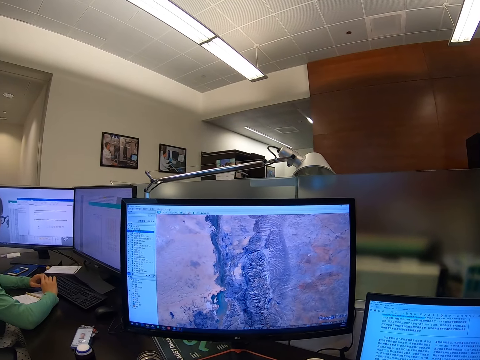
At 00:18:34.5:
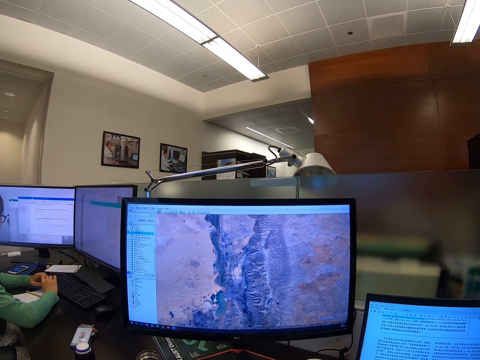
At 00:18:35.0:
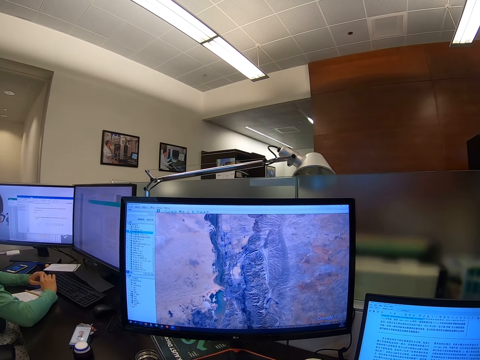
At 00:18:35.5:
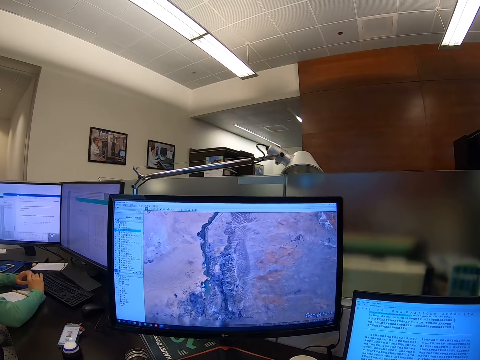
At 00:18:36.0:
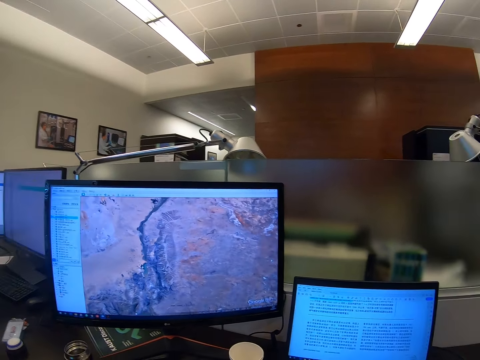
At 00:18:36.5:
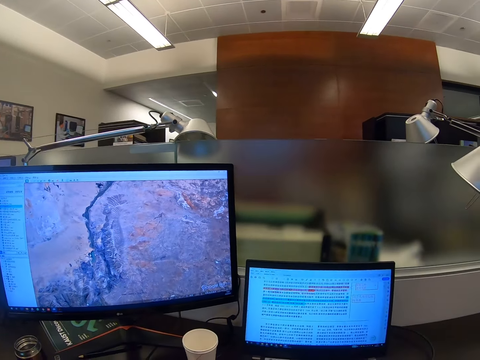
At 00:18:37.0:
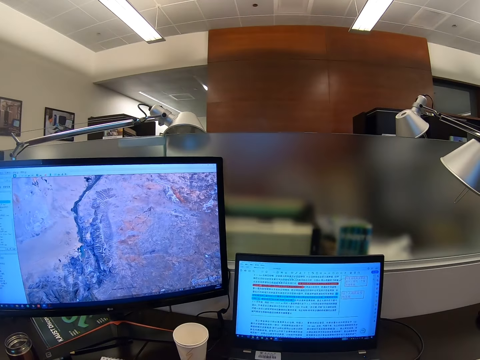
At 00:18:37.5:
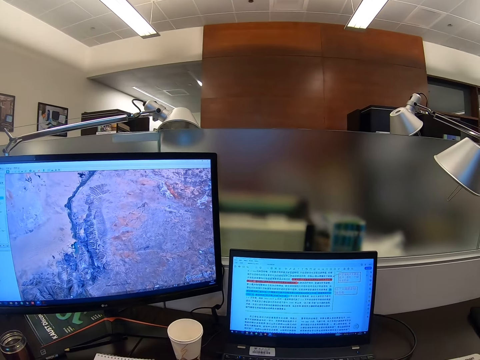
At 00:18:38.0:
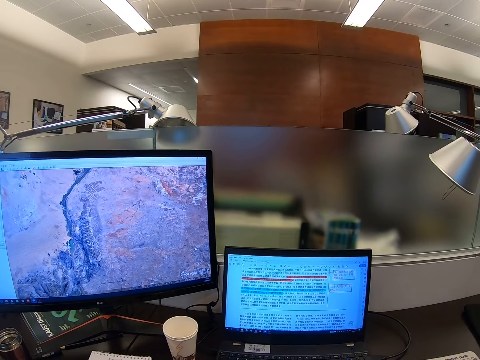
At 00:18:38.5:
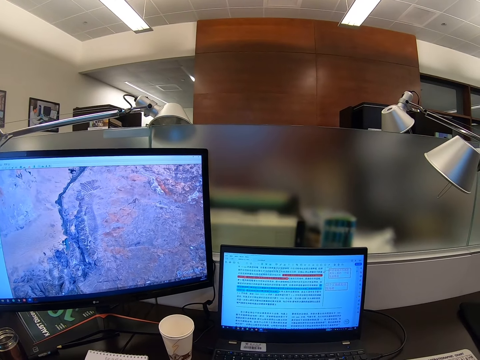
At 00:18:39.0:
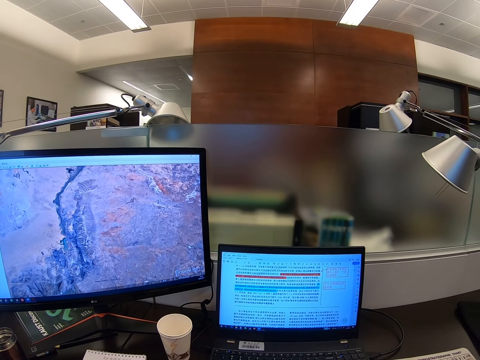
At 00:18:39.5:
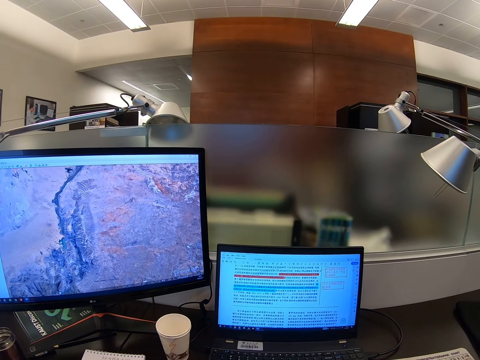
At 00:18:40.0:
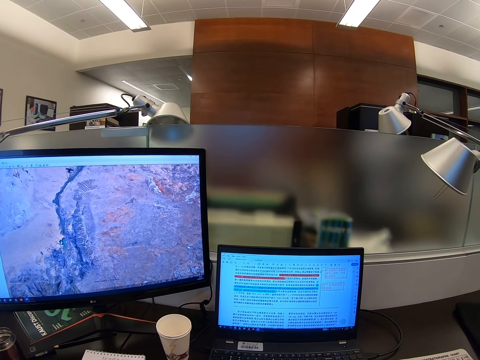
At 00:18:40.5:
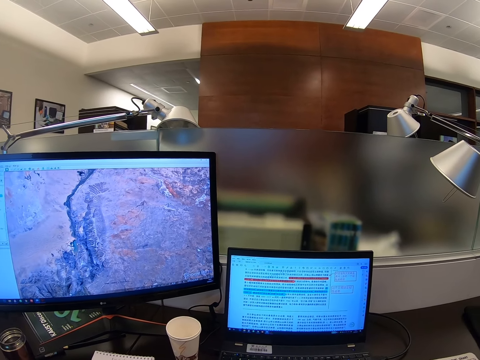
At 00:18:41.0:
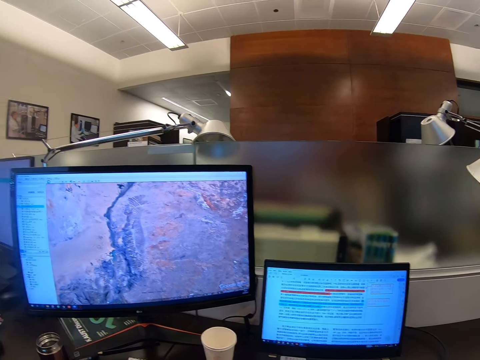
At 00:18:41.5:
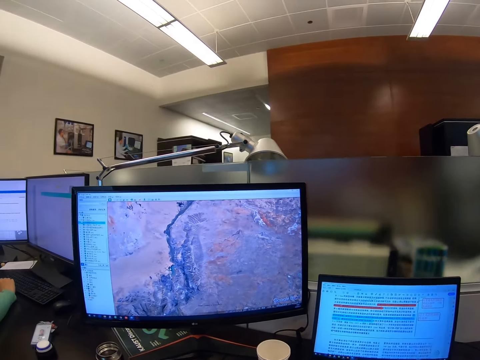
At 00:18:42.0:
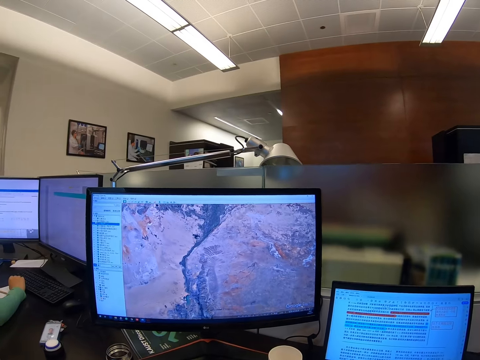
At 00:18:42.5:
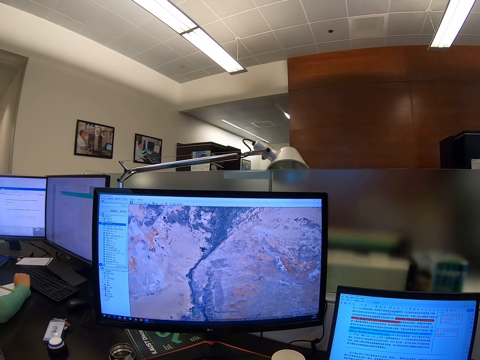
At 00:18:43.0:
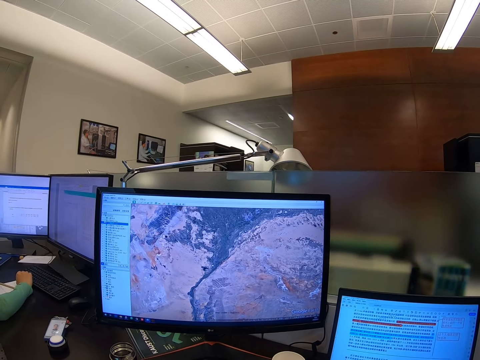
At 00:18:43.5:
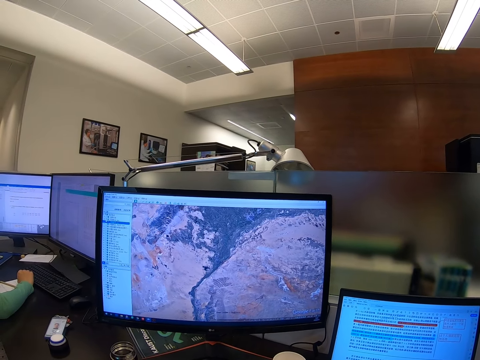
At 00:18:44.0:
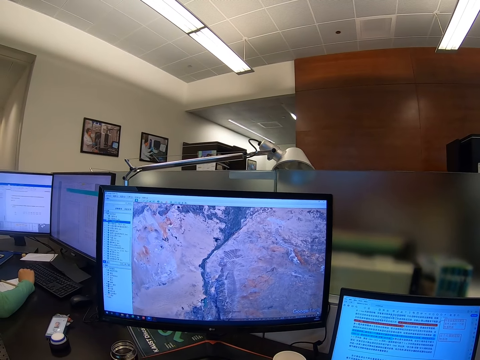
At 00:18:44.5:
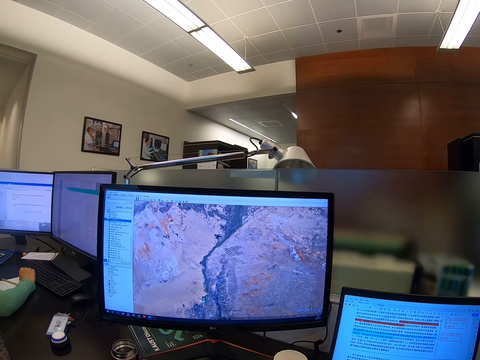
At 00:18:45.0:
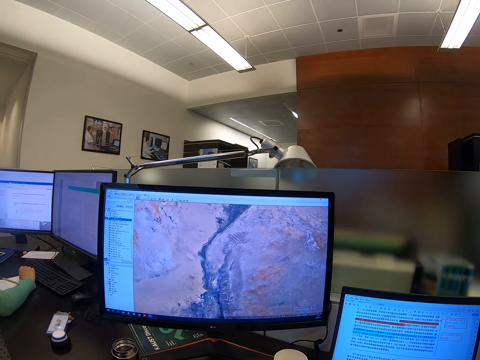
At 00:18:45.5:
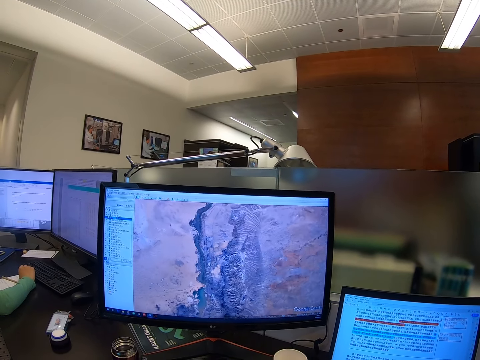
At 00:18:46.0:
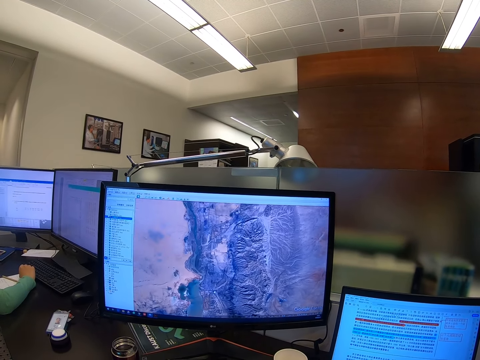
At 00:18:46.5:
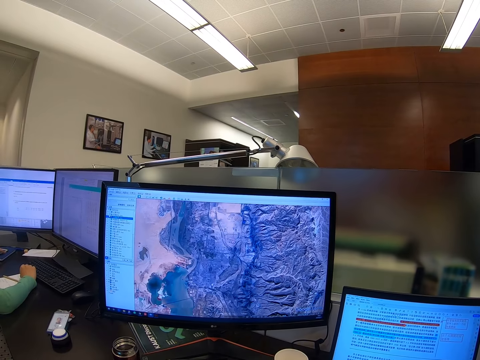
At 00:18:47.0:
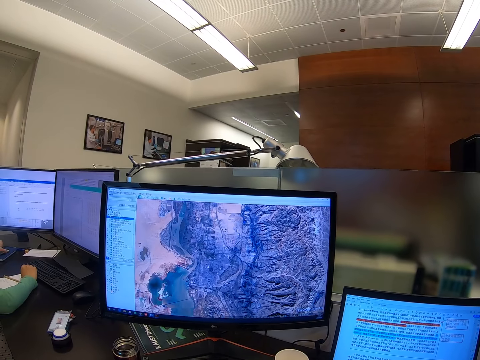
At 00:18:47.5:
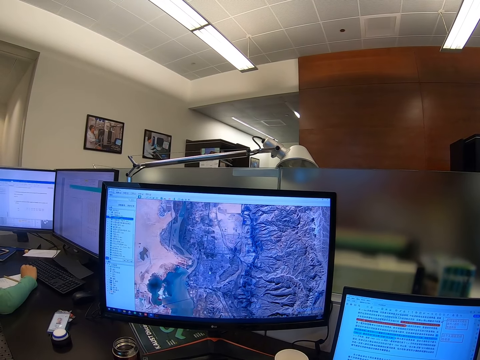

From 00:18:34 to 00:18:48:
The camera wearer scrolls a computer. They stare at the computer. They scroll the computer.

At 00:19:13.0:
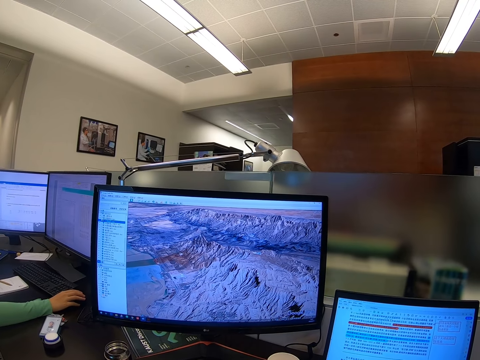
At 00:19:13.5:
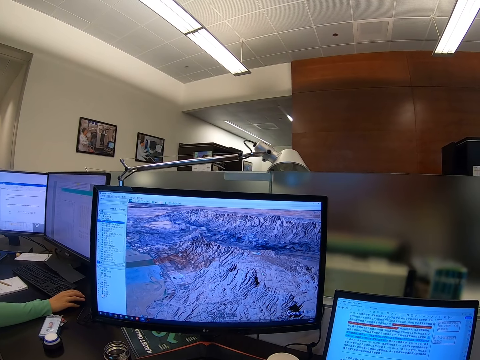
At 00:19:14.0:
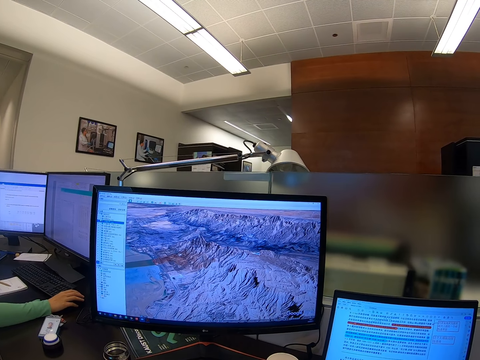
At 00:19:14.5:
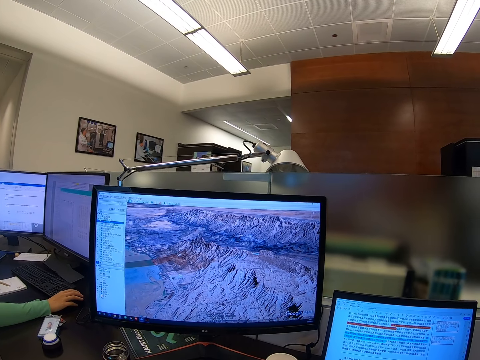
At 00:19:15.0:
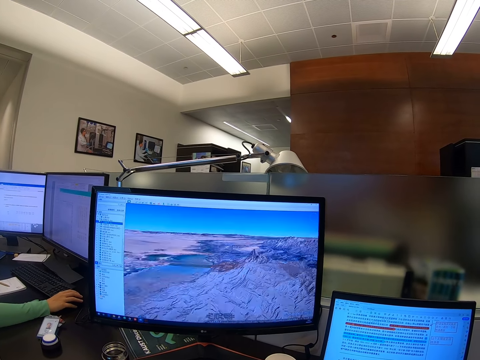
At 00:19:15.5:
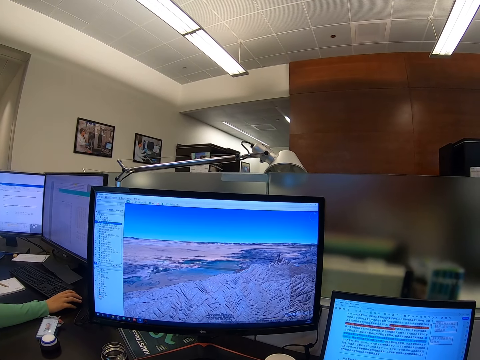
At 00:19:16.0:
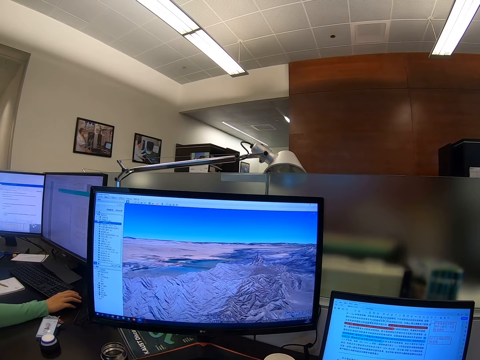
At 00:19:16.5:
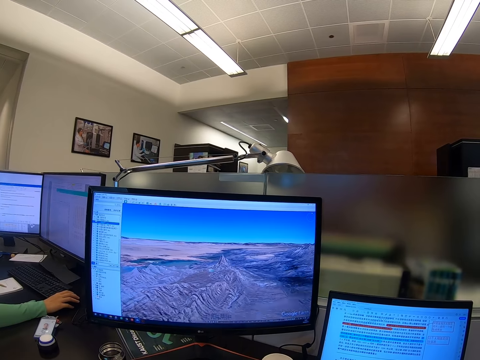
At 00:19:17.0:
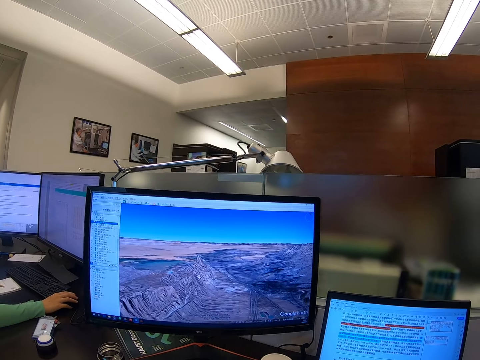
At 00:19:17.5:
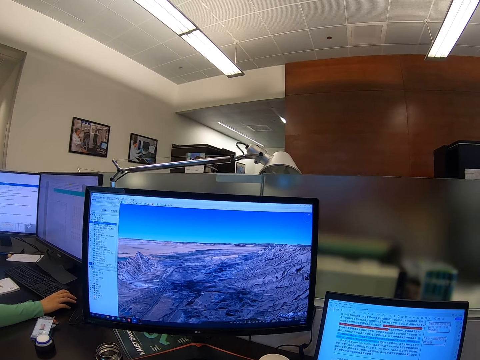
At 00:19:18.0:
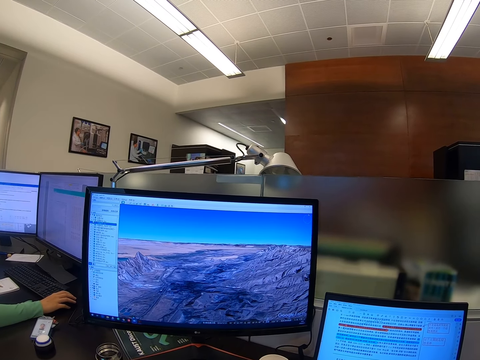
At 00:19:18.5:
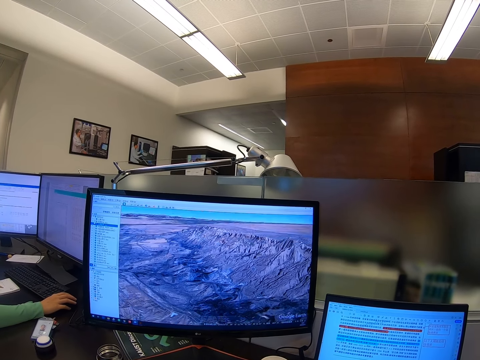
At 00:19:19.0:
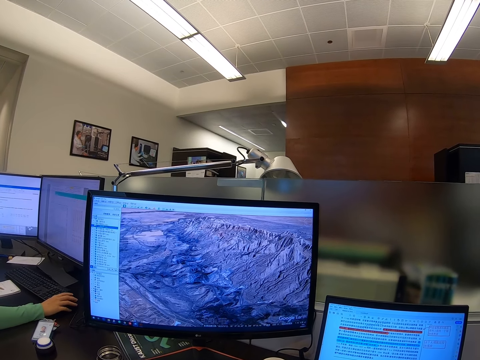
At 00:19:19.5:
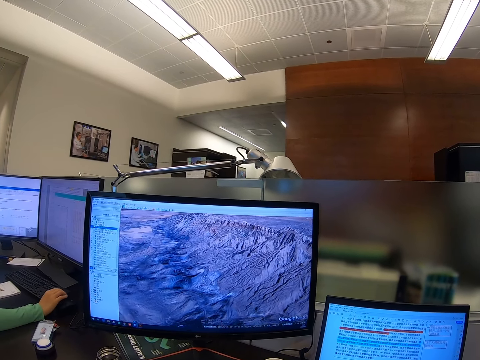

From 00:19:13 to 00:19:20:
The camera wearer stares at a computer.

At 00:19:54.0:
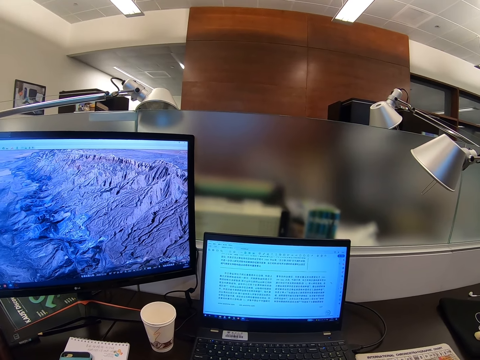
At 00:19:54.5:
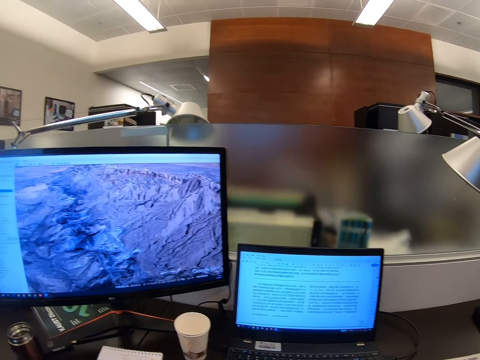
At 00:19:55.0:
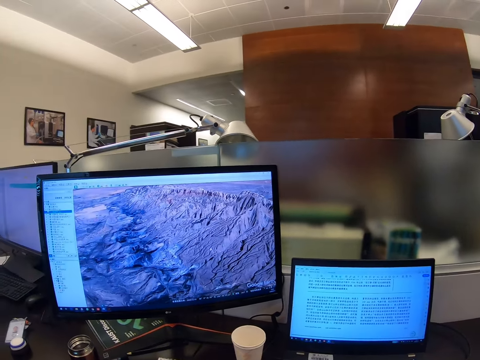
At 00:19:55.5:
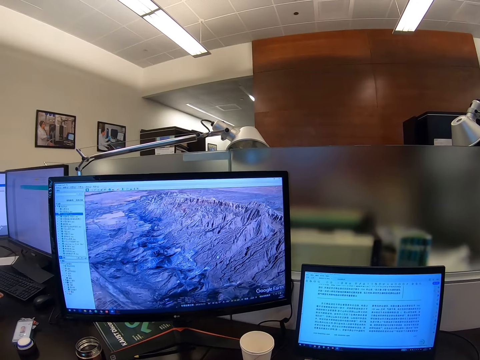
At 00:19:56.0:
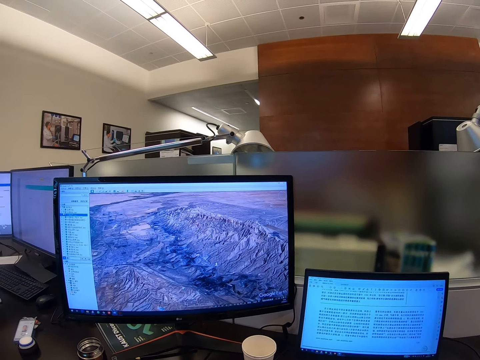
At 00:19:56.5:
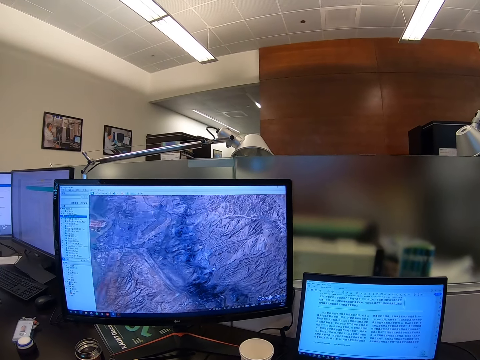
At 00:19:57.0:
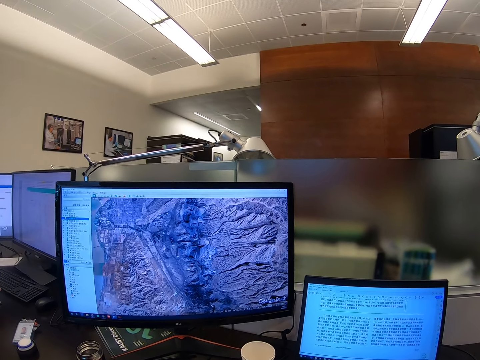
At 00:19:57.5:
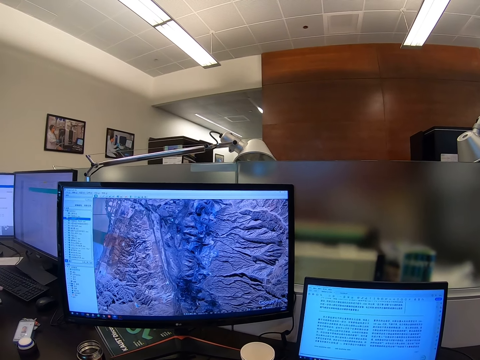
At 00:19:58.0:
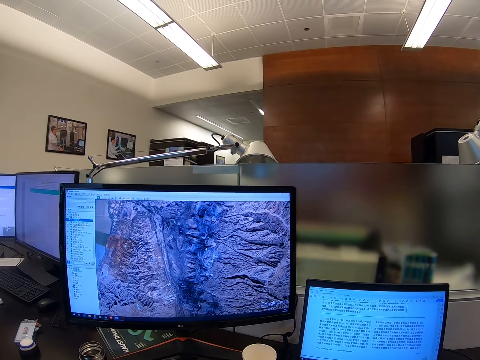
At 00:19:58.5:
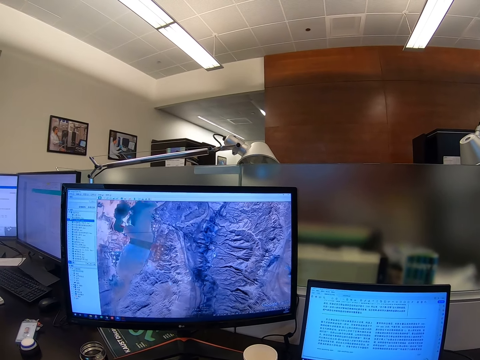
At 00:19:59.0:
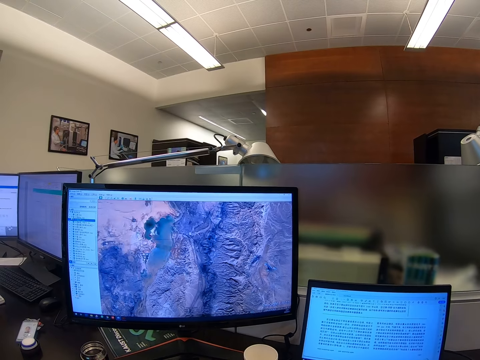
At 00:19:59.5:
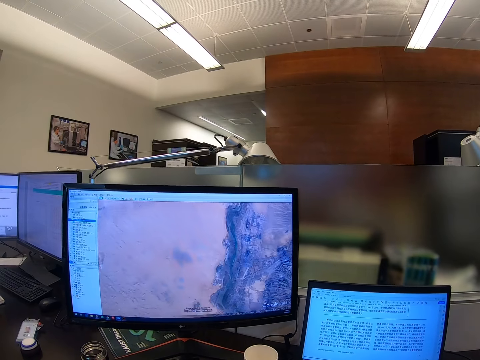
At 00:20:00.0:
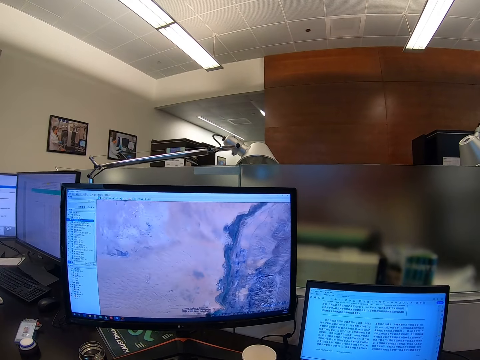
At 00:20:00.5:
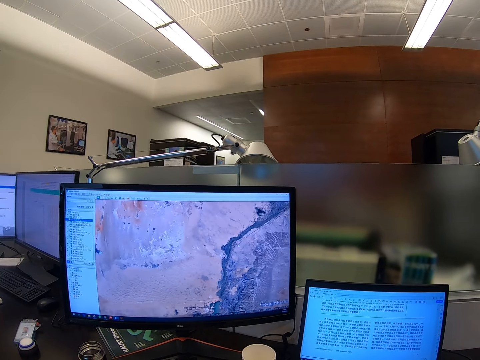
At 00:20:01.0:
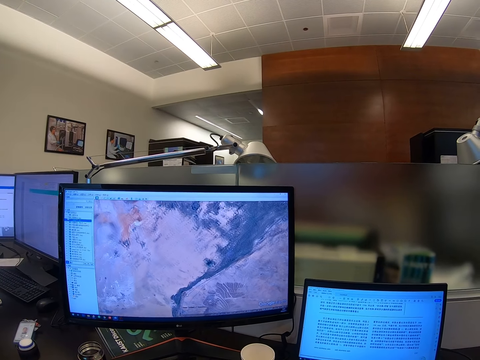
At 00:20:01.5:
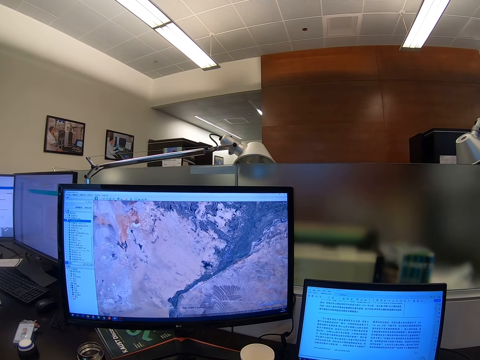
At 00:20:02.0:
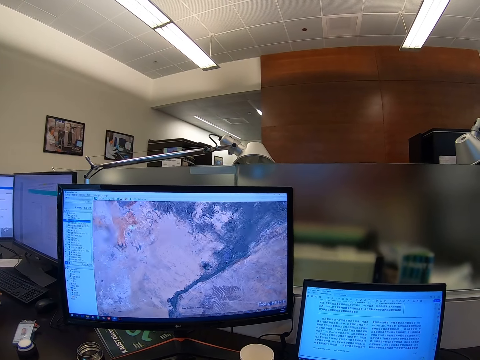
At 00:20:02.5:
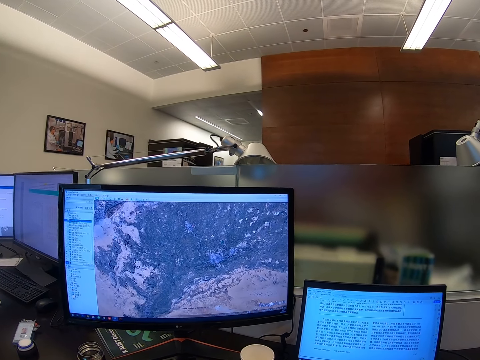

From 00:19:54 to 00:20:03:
The camera wearer scrolls a computer.
